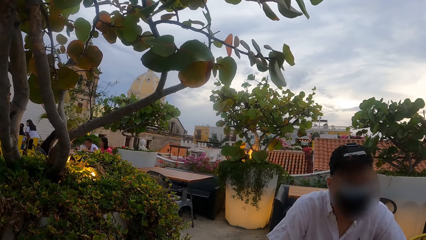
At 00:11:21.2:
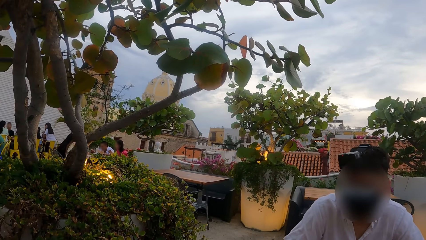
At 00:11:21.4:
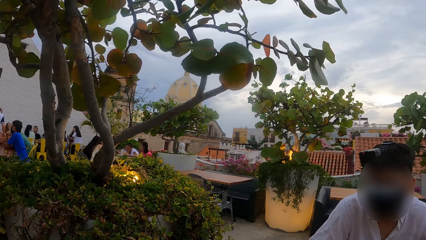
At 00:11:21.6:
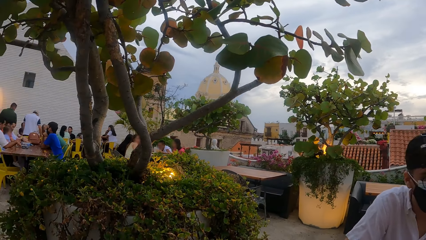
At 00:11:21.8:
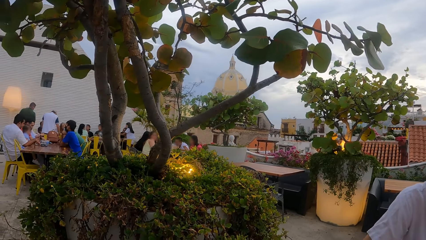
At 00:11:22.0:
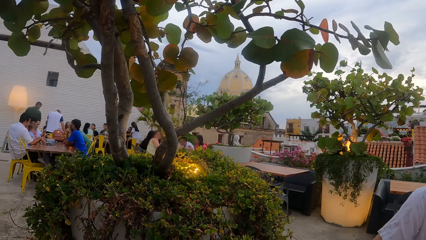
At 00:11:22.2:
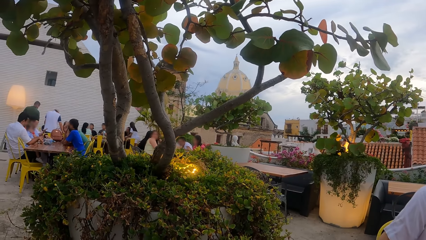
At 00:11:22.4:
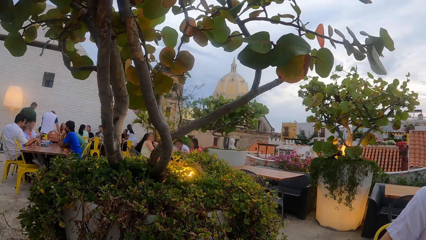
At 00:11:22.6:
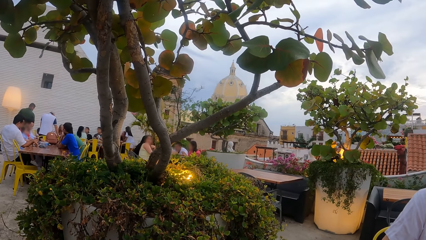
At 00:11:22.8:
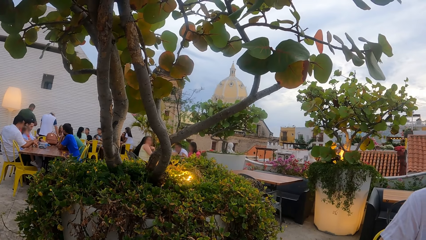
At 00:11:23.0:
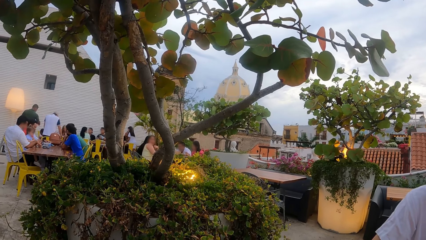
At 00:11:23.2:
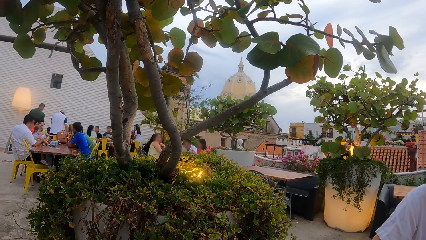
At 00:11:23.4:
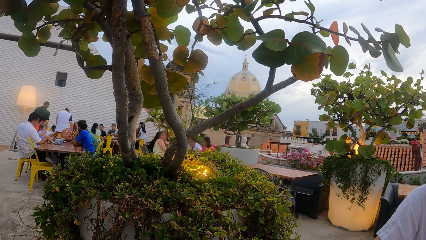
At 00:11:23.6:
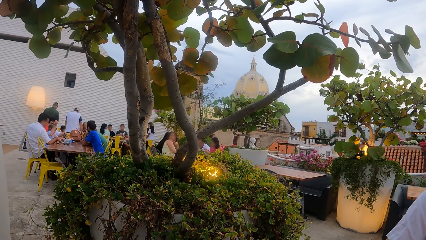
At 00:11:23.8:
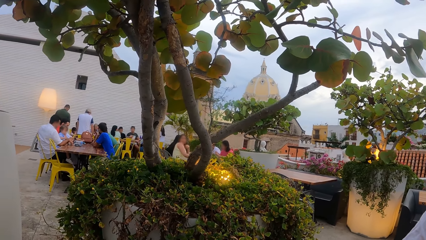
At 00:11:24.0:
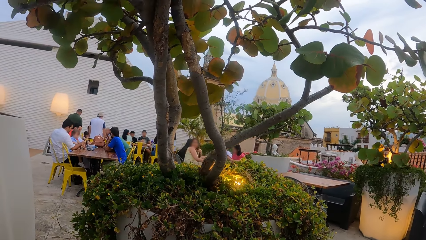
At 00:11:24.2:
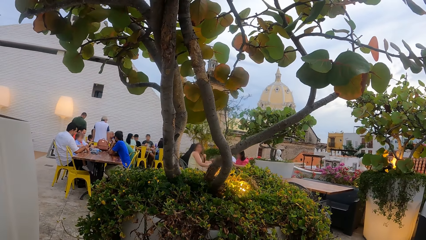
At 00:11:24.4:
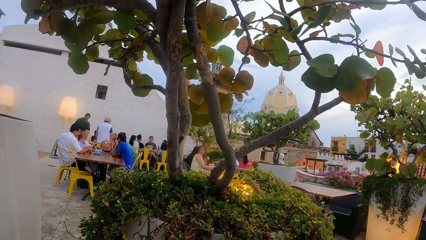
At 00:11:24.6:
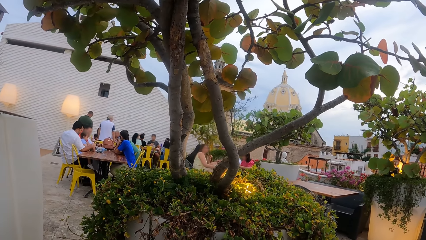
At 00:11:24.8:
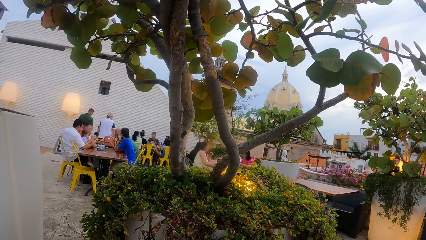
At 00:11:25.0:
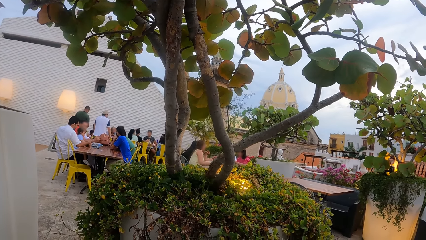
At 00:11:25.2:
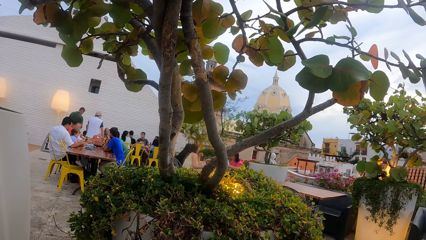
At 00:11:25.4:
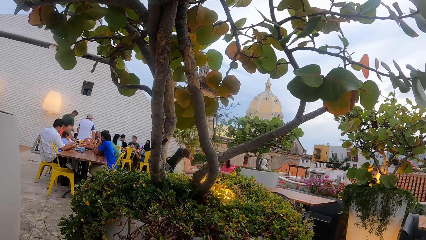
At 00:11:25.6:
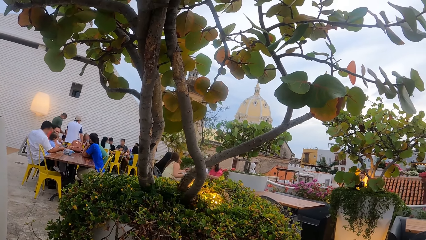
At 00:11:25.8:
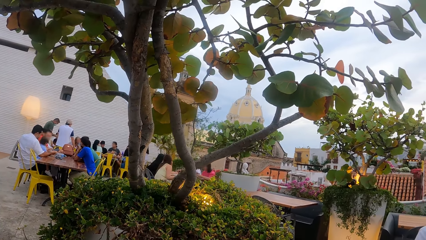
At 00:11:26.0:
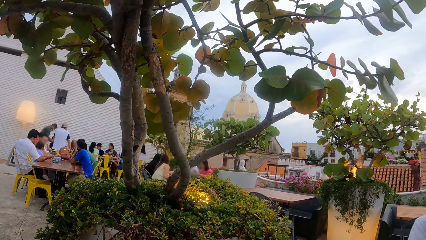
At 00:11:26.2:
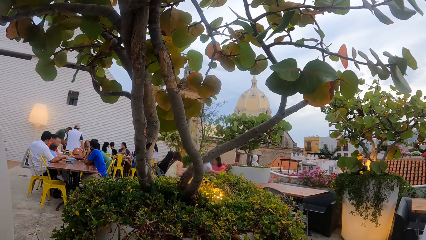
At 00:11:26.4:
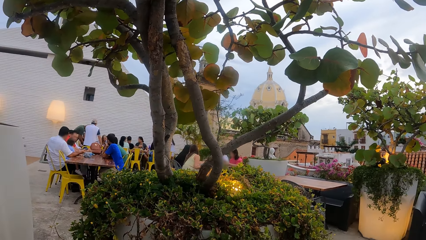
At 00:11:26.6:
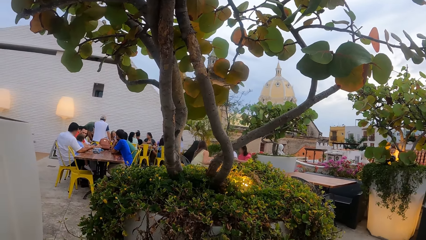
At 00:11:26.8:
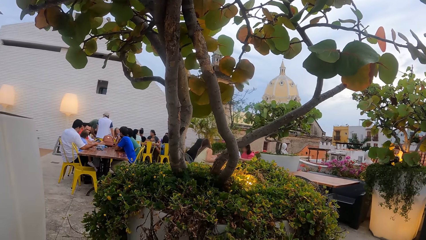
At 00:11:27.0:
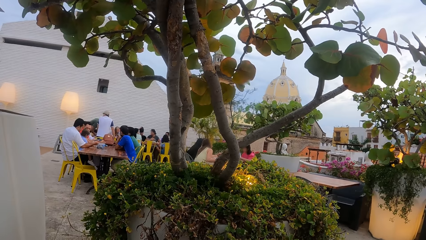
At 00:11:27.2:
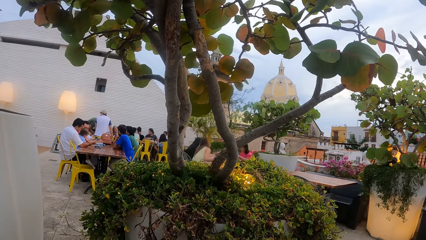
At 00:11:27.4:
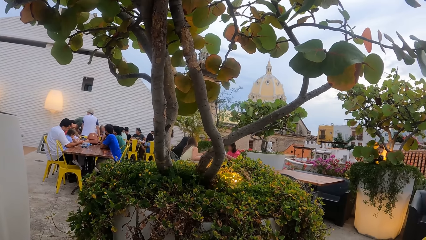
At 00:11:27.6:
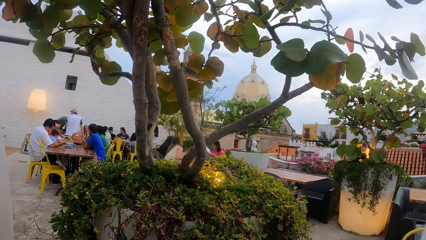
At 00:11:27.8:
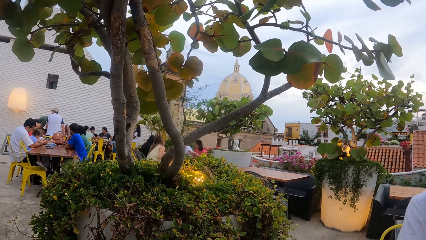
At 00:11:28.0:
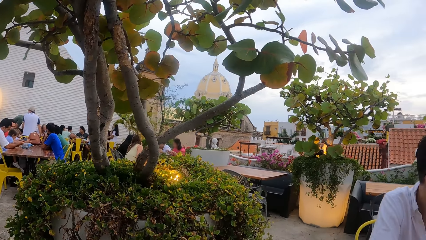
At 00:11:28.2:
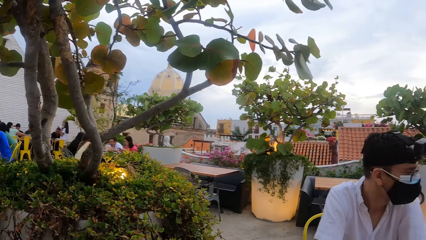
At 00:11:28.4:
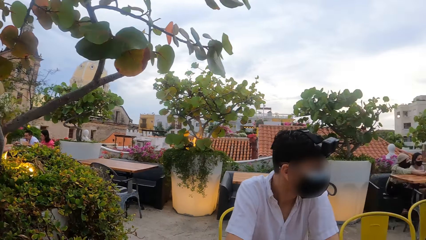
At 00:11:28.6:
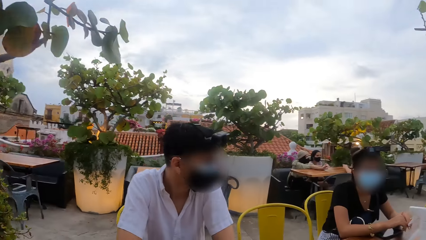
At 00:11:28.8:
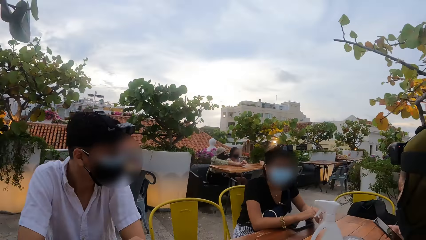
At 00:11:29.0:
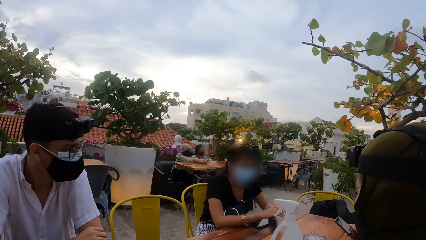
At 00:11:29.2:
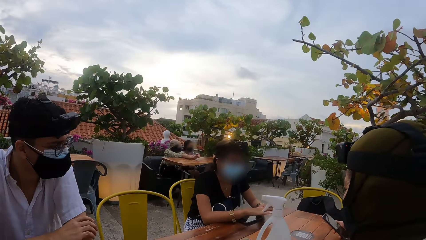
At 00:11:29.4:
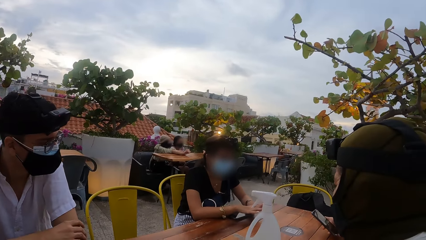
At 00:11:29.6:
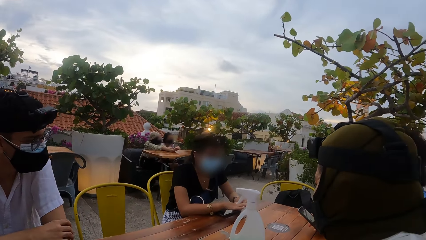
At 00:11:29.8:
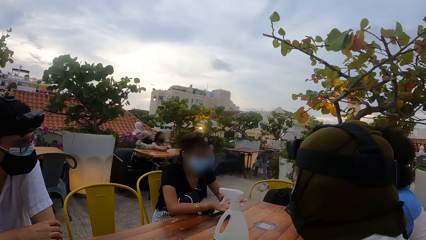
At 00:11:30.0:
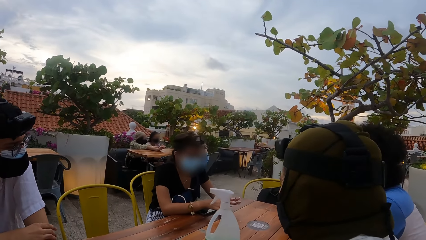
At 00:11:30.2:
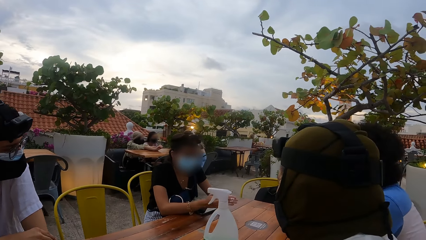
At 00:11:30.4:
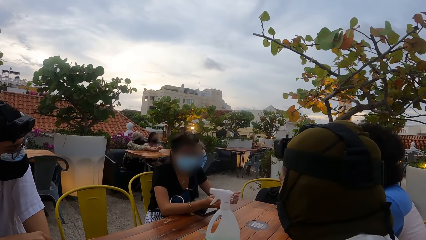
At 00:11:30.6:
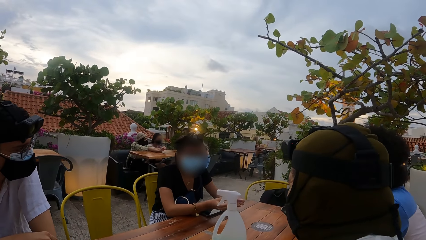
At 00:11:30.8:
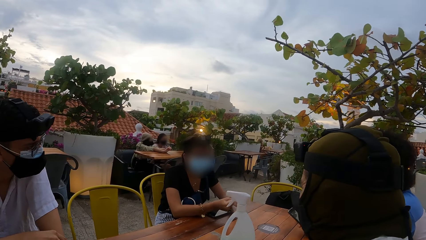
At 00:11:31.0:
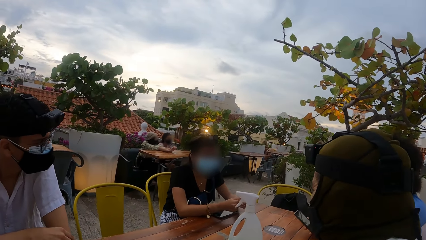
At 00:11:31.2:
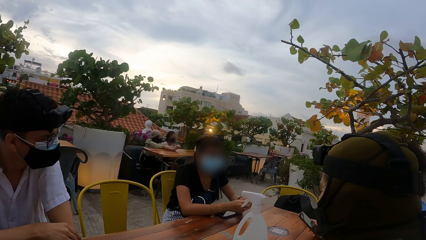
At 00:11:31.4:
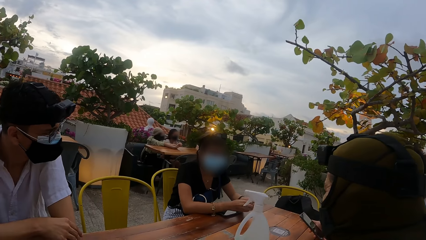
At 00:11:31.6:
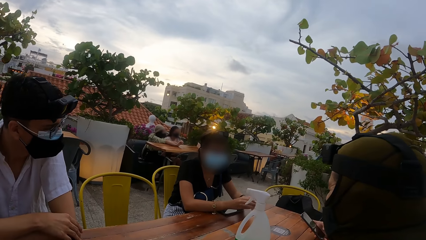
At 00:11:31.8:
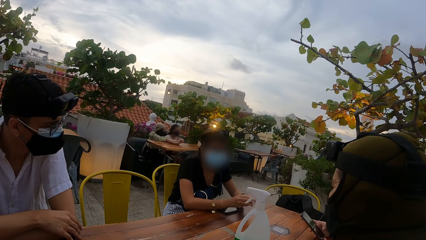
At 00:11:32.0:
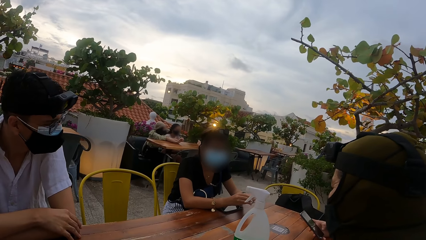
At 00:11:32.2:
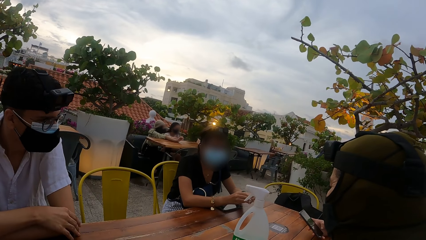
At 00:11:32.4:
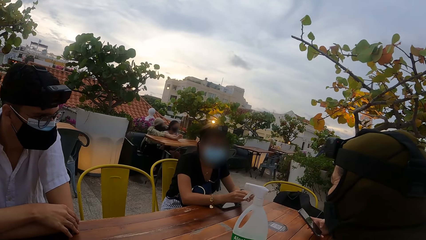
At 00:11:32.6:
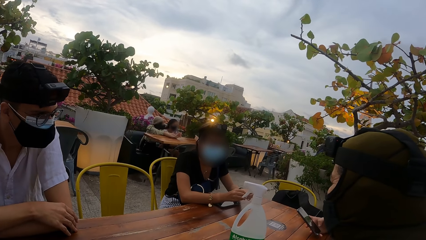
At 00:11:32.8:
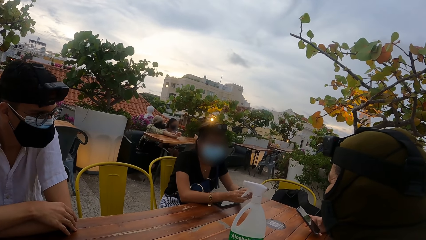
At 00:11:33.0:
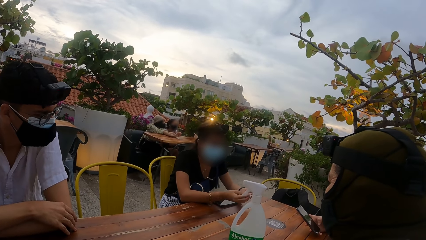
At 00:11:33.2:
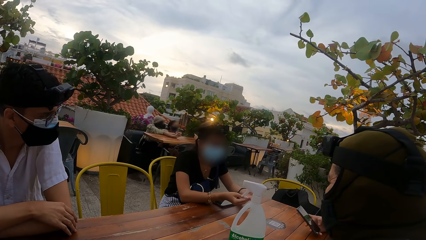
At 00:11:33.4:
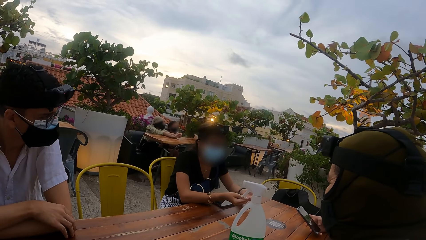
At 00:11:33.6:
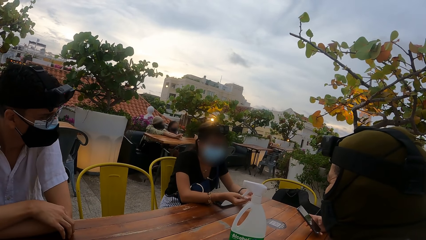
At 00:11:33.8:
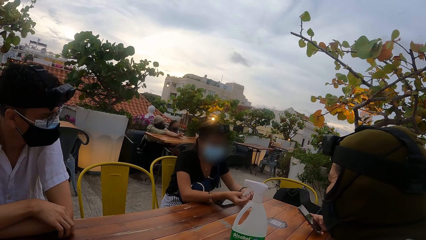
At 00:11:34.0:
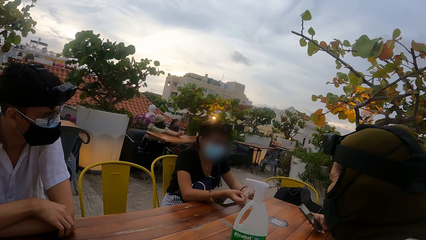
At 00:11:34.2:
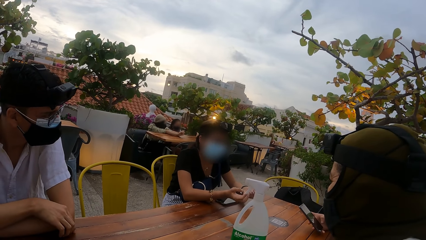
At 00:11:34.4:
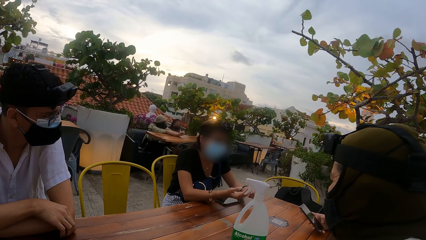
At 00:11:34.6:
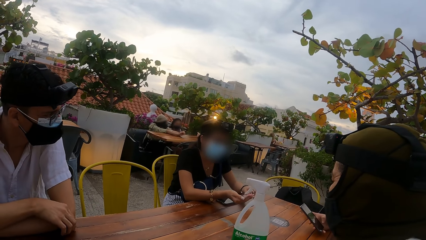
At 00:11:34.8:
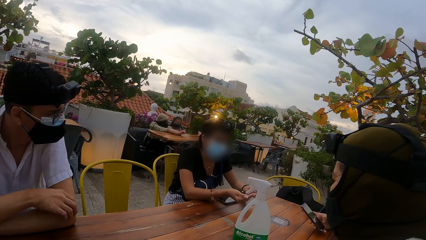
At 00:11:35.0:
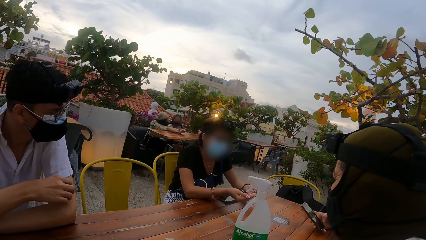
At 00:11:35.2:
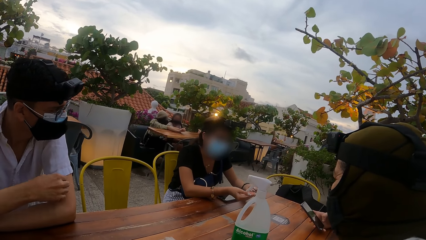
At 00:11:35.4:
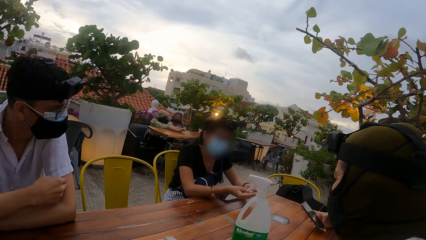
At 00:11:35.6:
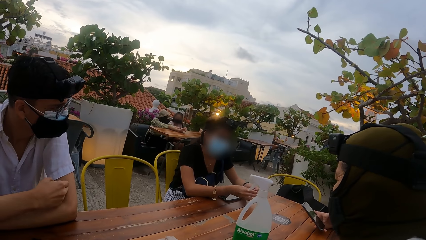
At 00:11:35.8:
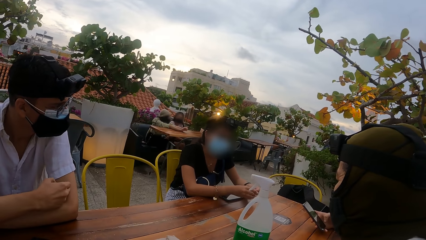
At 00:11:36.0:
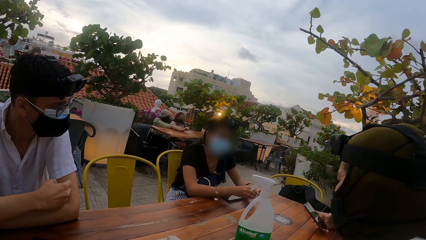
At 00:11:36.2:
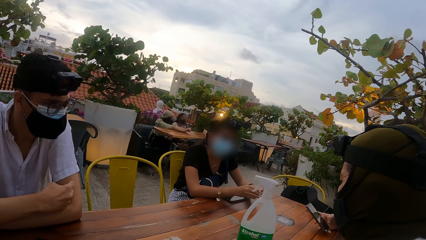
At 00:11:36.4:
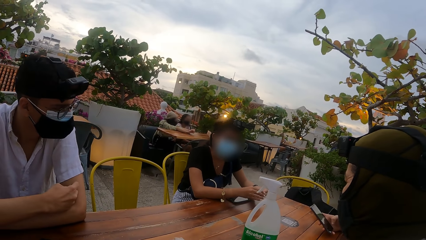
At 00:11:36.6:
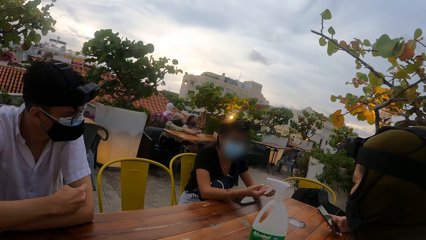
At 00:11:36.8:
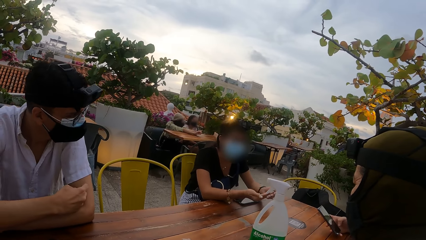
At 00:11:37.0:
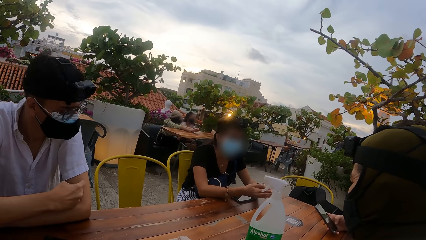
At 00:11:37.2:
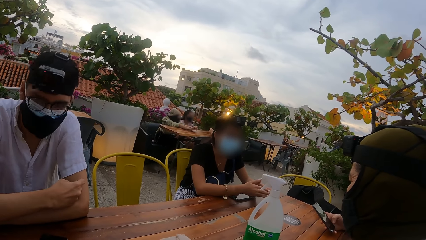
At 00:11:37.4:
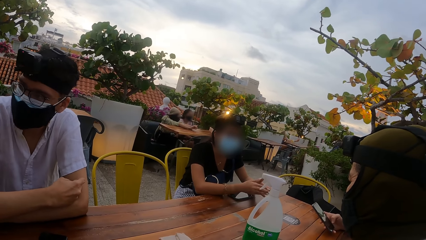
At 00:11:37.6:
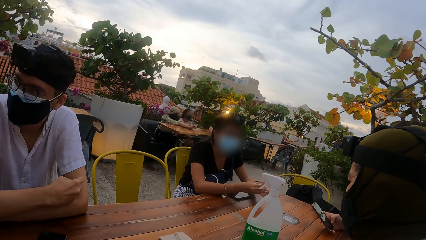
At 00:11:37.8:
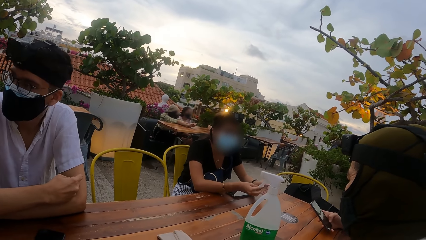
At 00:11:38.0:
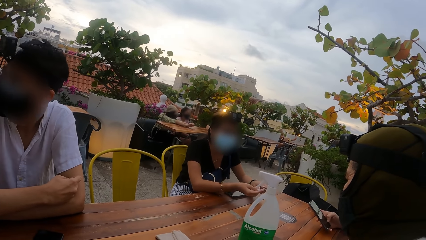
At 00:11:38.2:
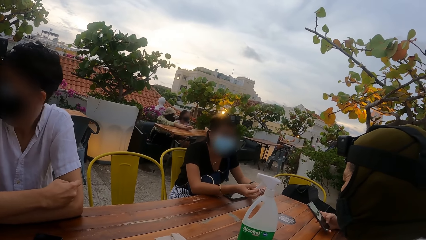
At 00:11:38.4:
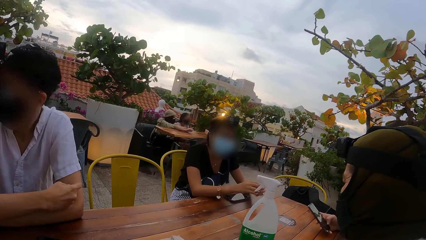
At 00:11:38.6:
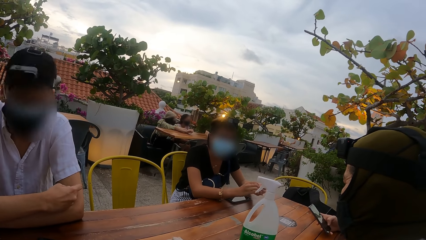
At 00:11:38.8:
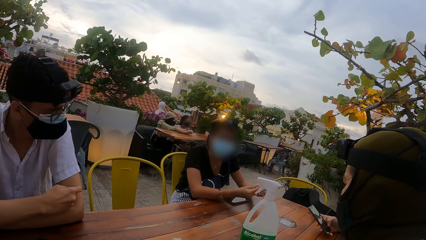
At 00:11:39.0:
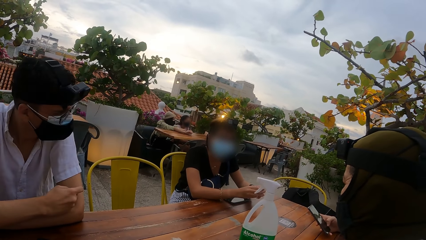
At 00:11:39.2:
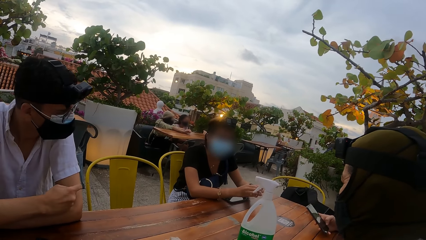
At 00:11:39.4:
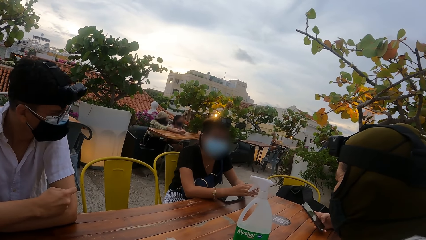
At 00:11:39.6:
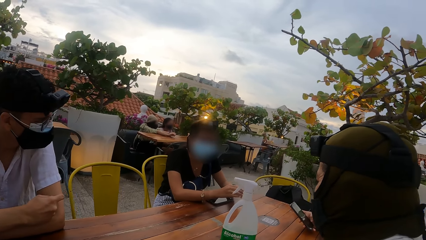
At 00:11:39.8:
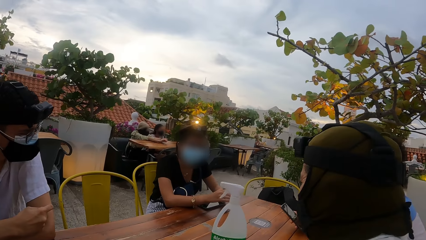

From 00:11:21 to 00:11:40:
The camera wearer looks around the rooftop restaurant. The woman gesticulates with her hands on the table. The camera wearer looks around the table. The man places his right hand on his left hand.
